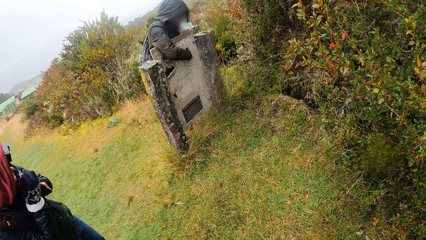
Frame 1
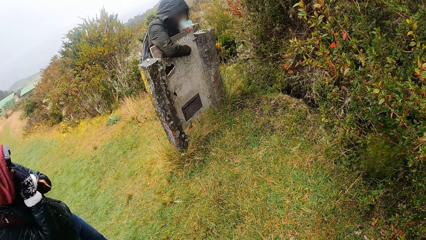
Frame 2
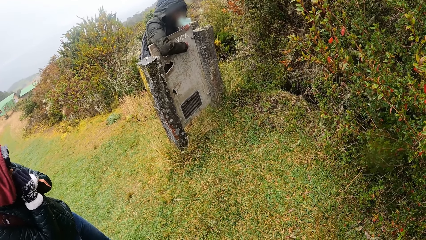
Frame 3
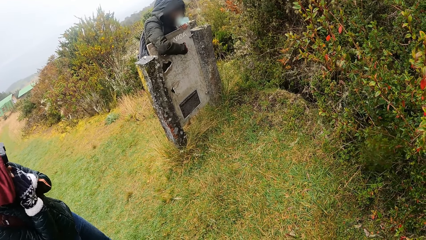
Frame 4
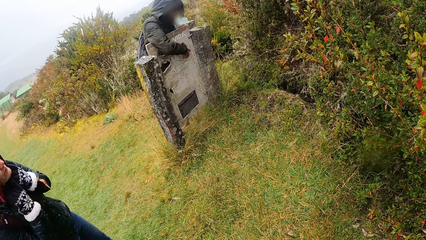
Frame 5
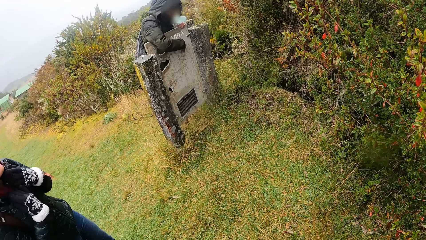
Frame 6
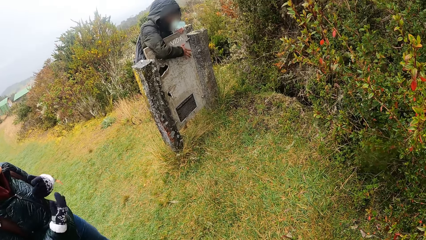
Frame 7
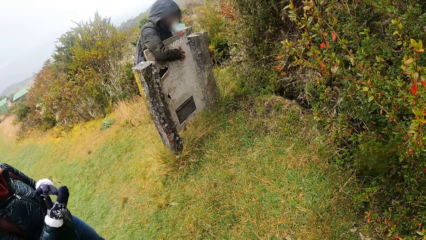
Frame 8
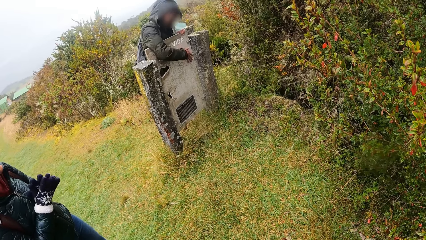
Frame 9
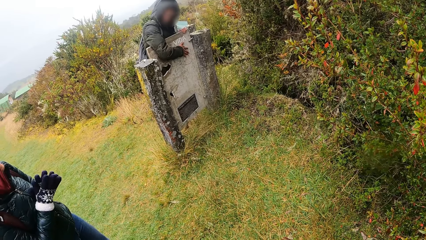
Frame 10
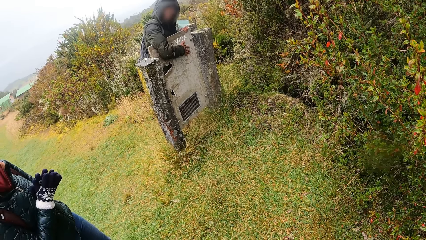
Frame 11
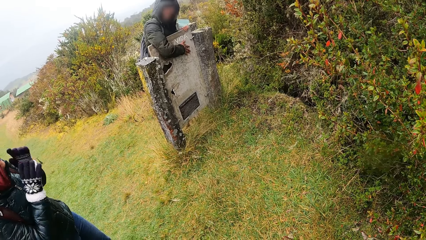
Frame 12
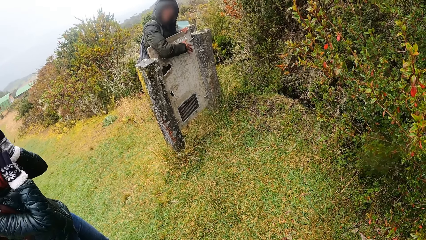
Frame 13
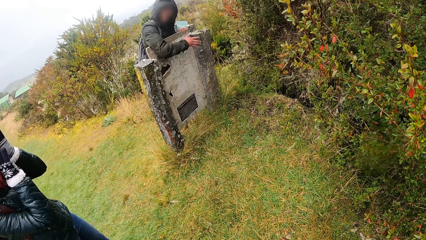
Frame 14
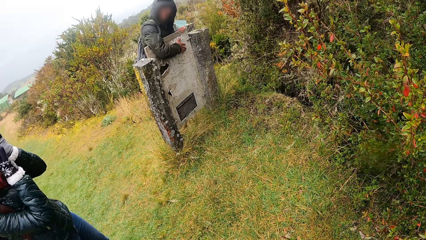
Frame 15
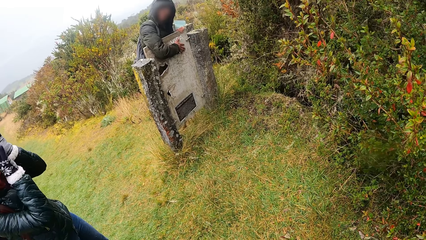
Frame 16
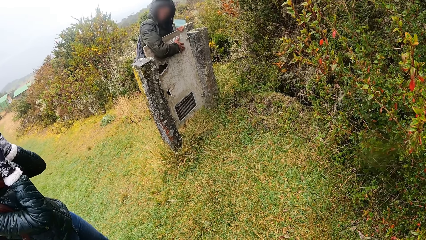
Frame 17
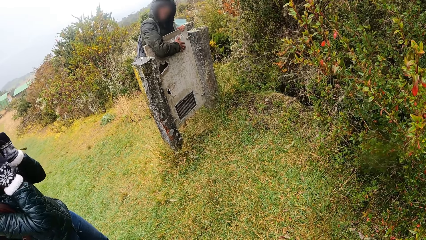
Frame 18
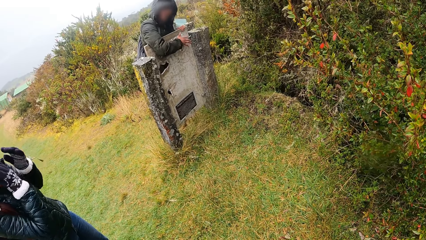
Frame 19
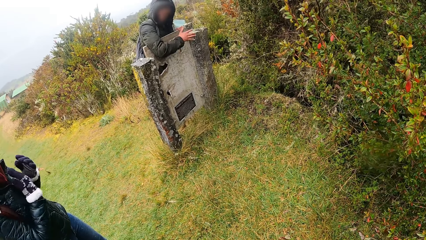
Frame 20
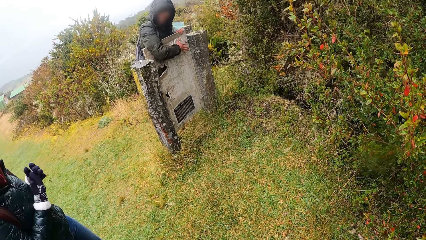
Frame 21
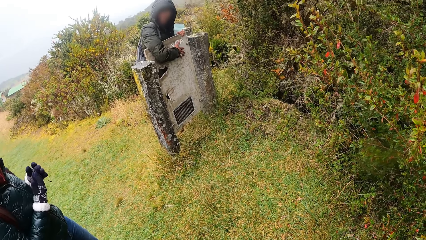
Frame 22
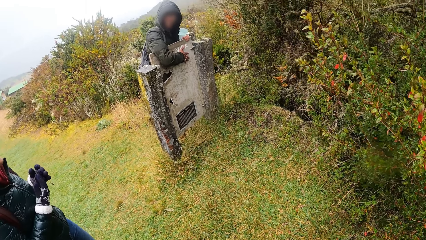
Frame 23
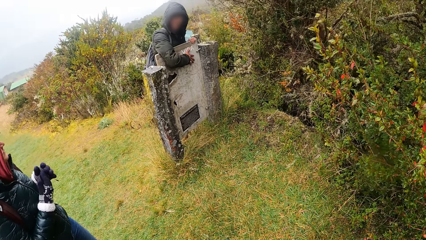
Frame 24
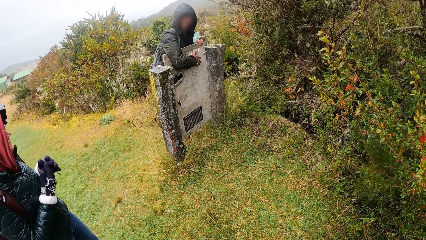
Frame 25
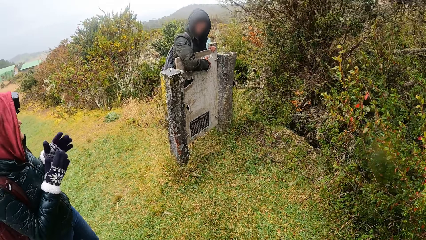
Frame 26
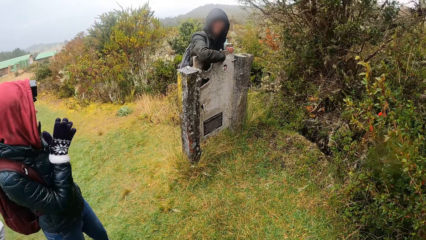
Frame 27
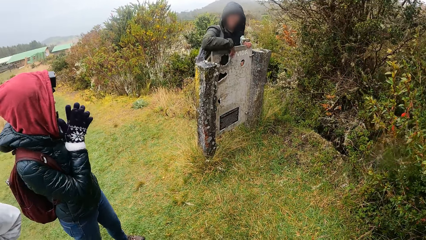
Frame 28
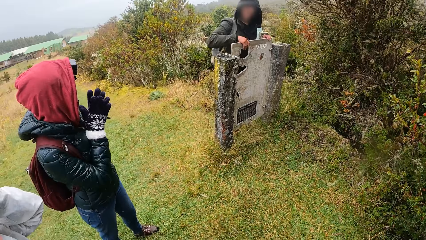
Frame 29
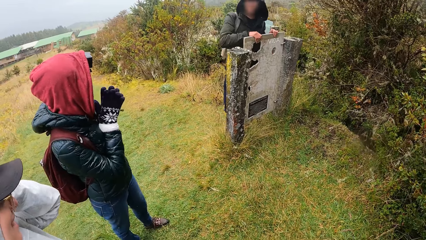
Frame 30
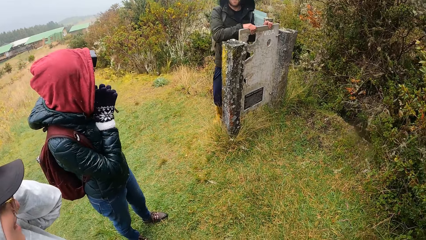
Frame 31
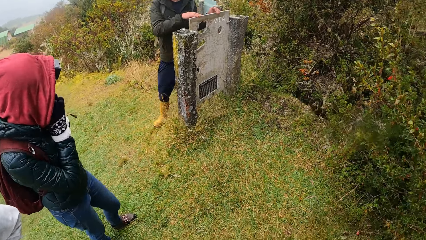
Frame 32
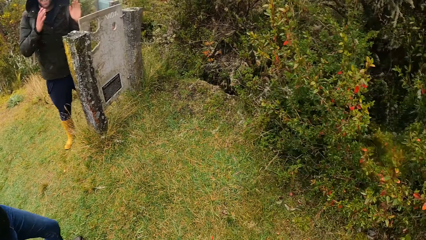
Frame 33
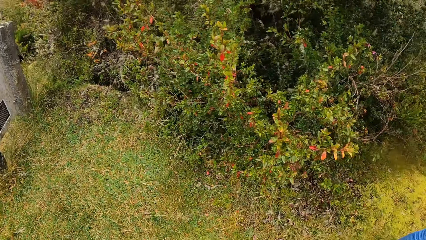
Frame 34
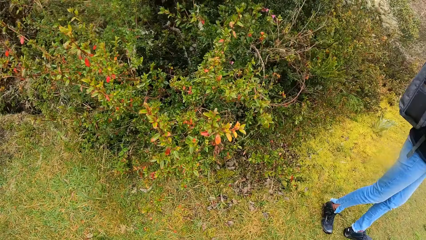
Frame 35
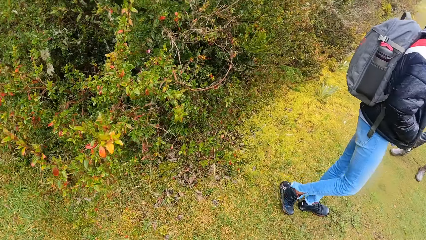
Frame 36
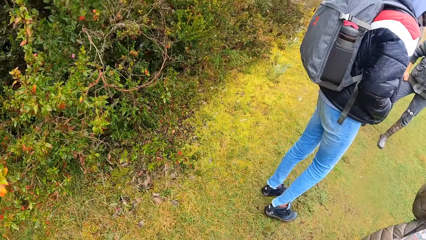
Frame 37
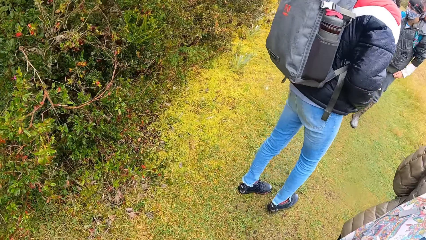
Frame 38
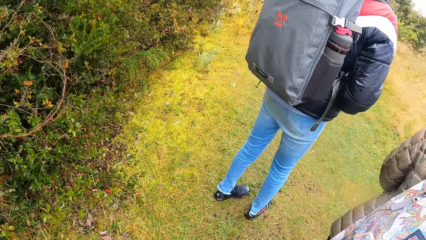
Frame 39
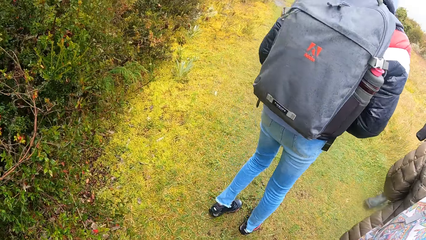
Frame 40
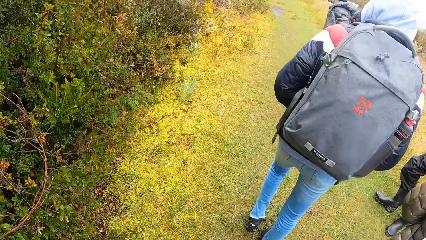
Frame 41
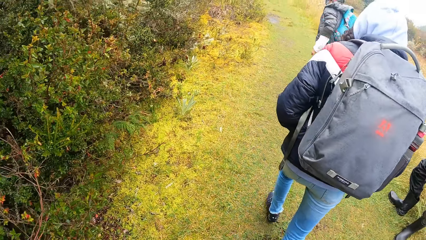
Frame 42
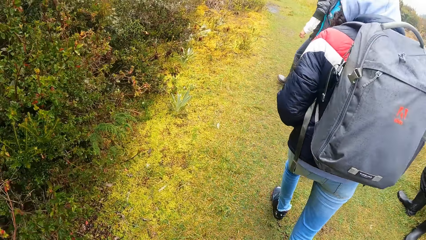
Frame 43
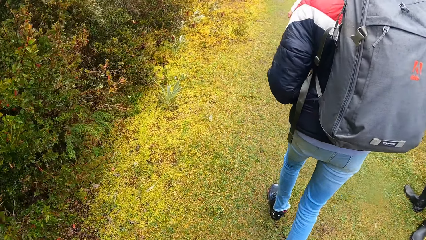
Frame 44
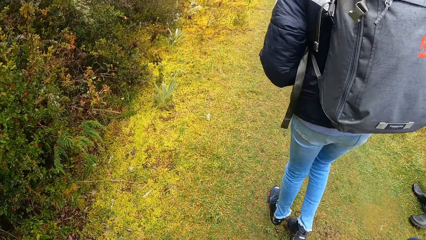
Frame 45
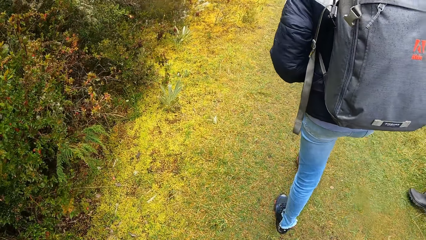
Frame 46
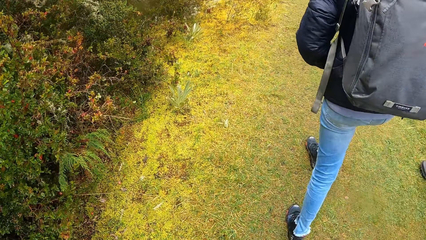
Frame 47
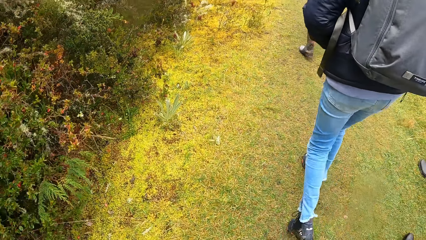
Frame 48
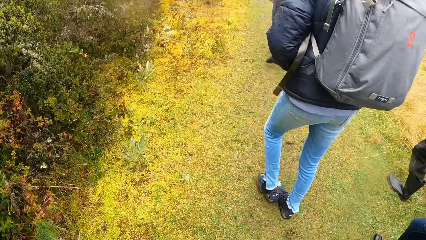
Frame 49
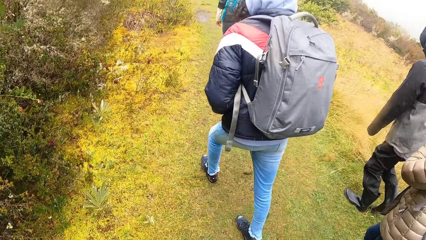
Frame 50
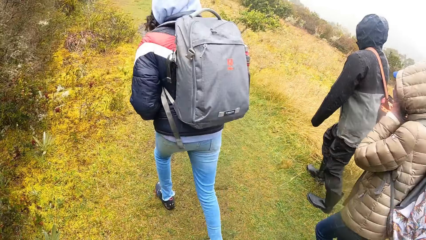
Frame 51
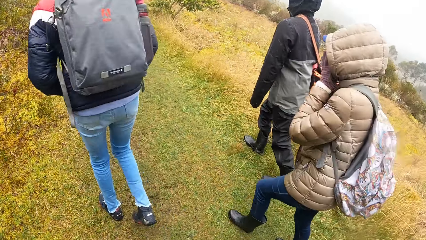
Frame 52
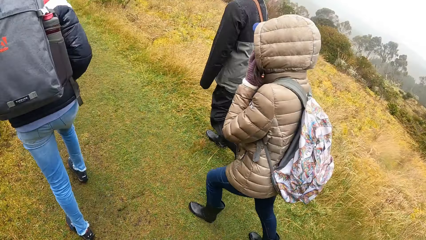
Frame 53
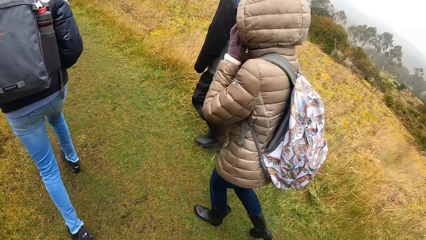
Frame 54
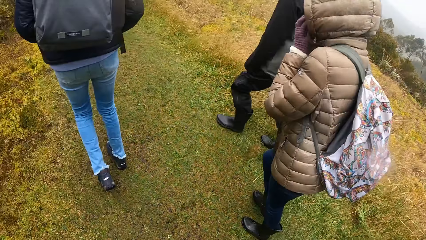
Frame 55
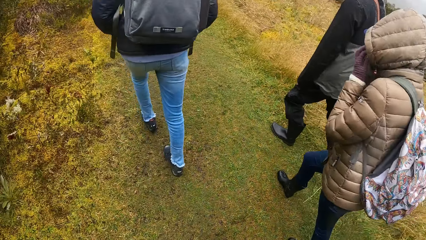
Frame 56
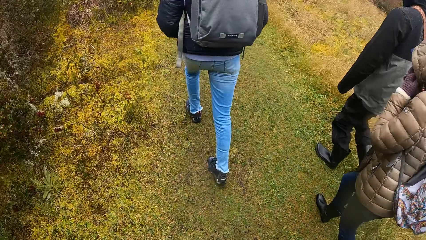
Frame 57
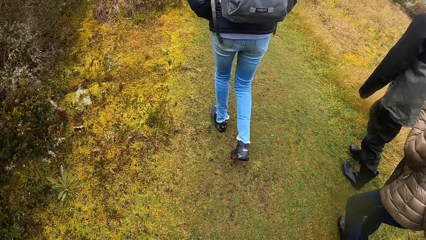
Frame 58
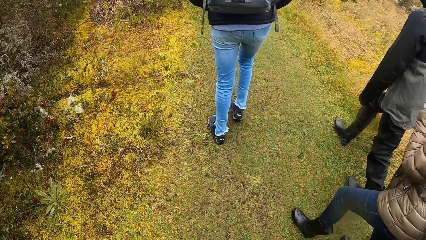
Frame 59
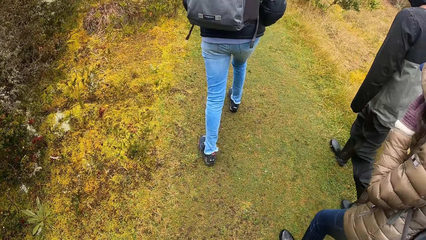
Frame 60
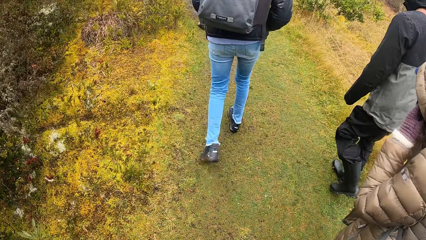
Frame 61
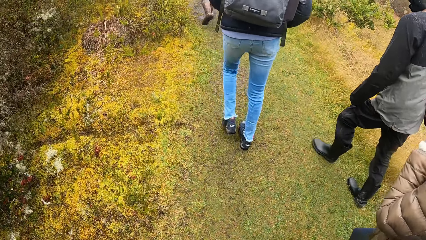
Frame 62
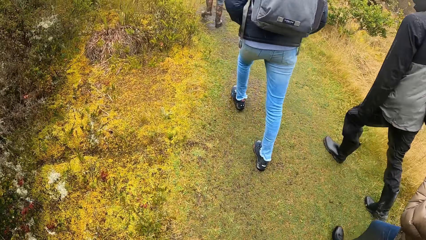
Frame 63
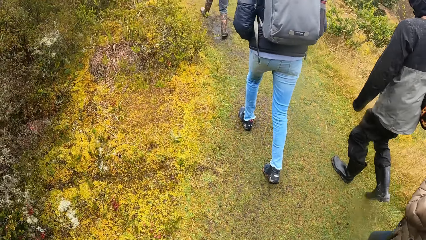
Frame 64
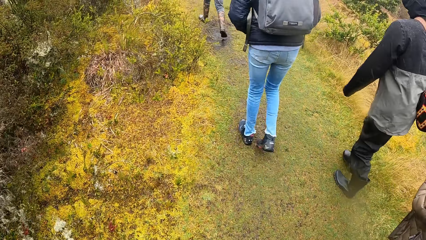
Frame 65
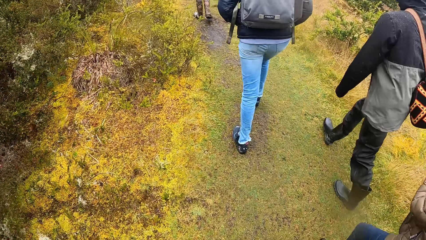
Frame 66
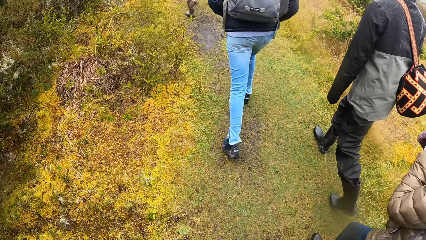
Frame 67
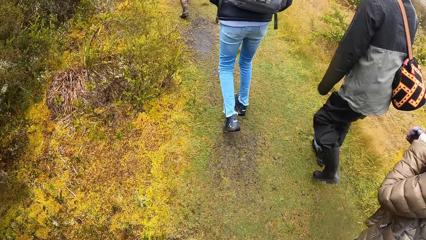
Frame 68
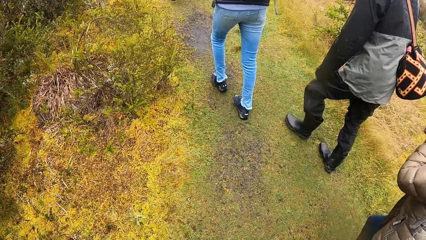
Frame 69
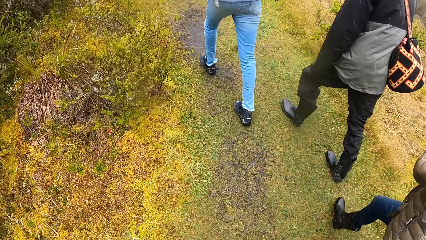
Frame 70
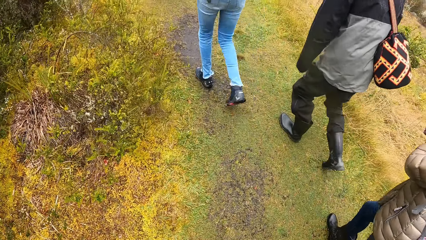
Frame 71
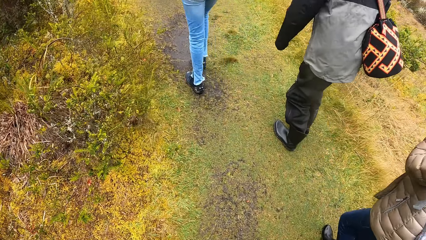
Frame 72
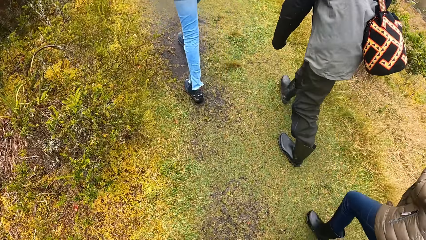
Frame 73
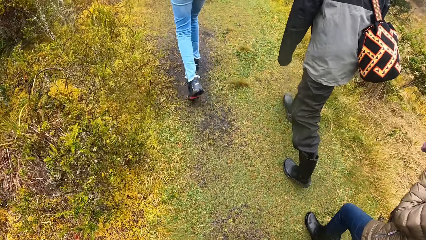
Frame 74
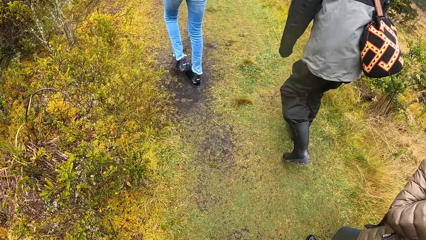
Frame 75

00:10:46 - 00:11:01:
The woman claps her hands. The camera wearer walks on the field.
